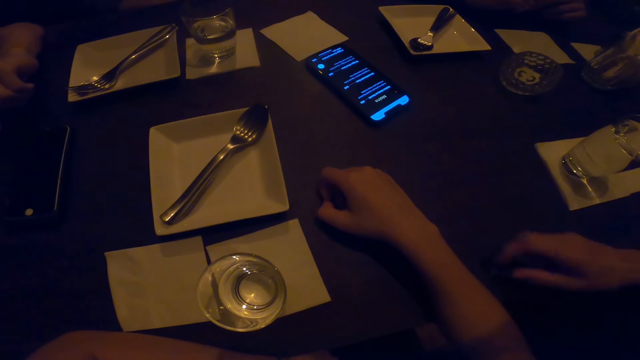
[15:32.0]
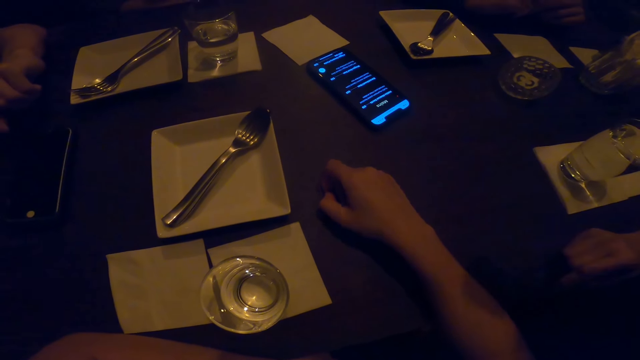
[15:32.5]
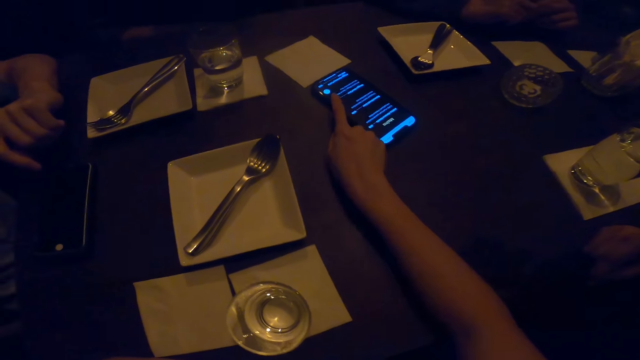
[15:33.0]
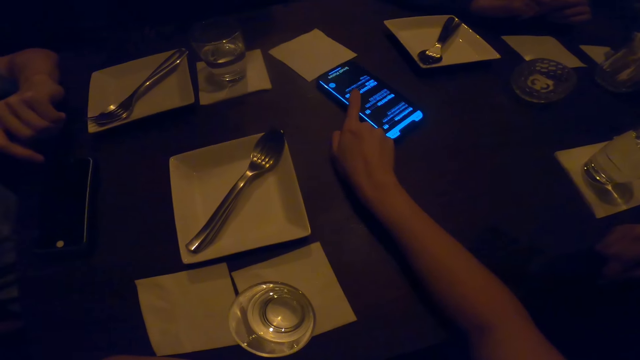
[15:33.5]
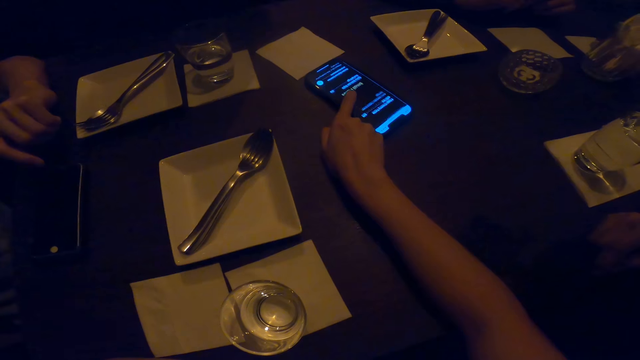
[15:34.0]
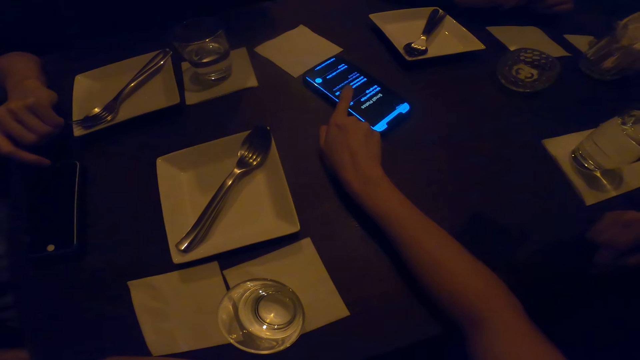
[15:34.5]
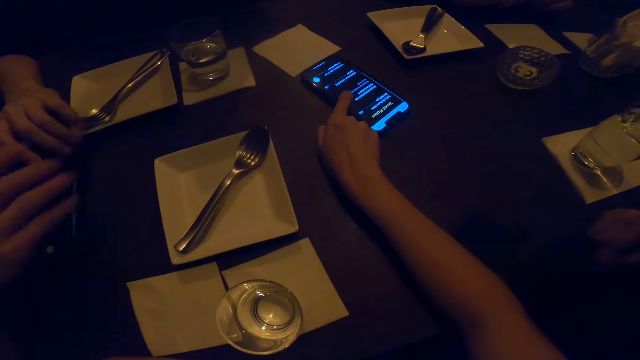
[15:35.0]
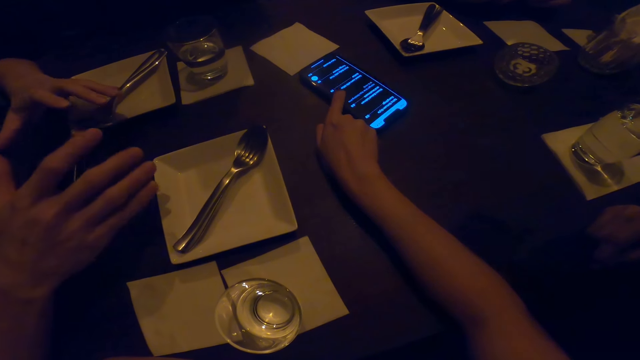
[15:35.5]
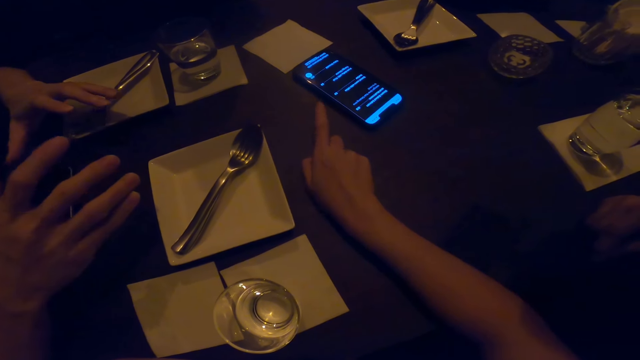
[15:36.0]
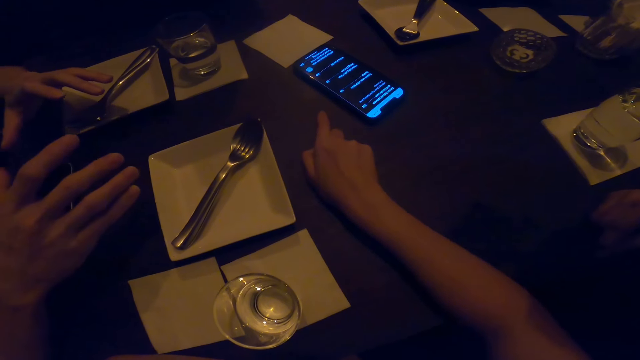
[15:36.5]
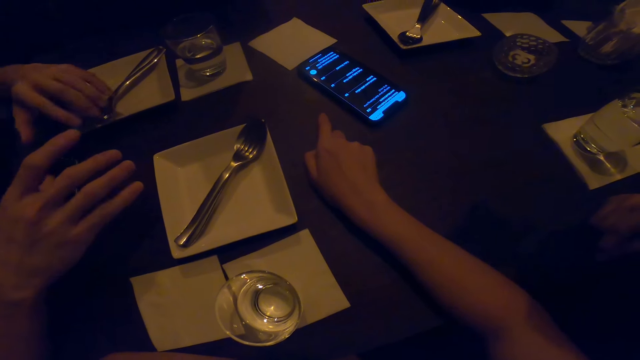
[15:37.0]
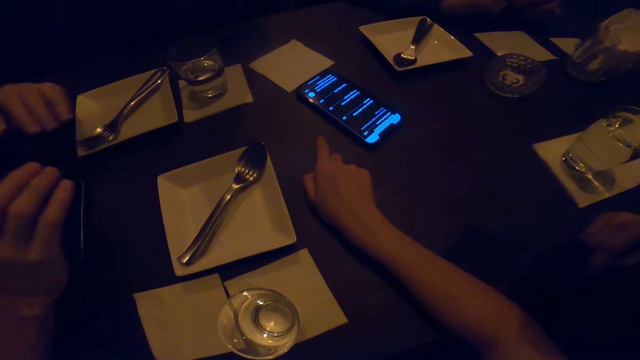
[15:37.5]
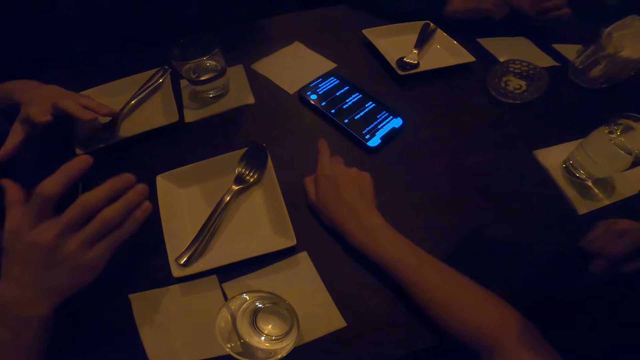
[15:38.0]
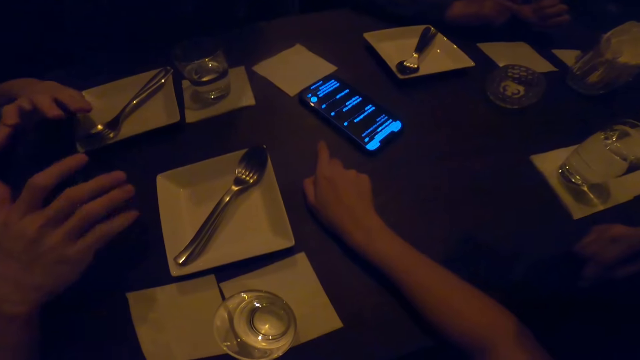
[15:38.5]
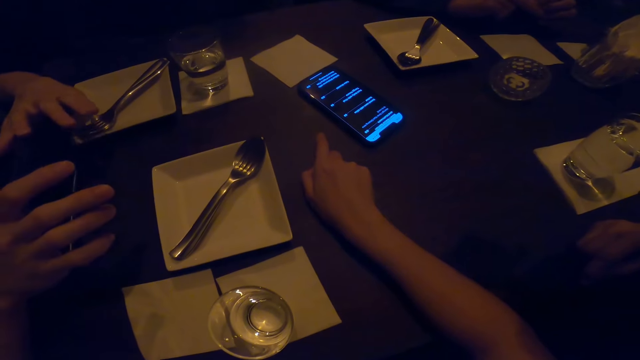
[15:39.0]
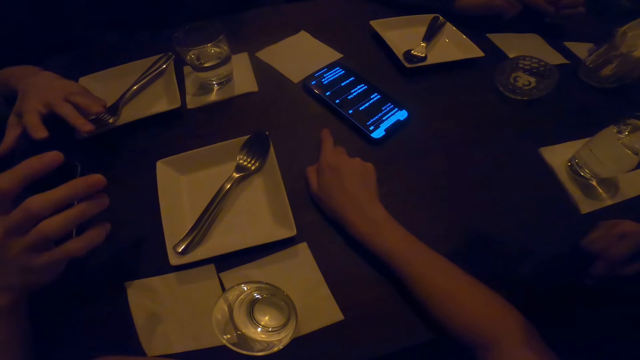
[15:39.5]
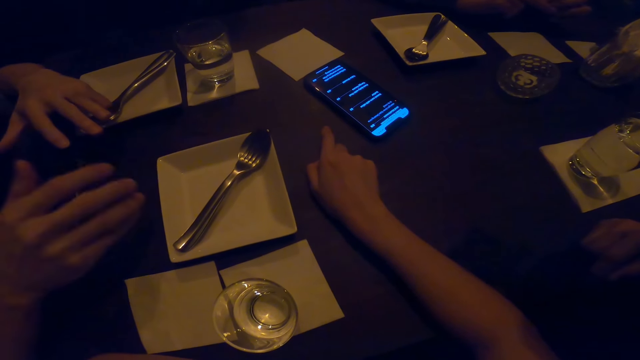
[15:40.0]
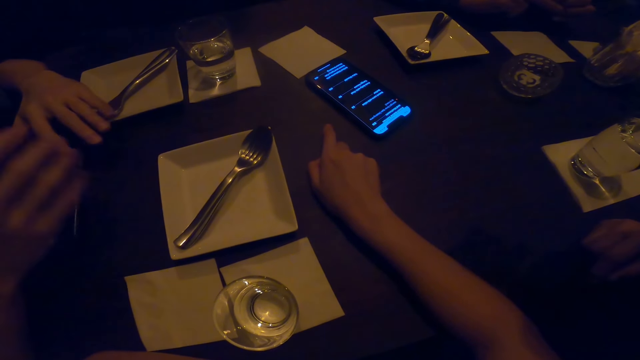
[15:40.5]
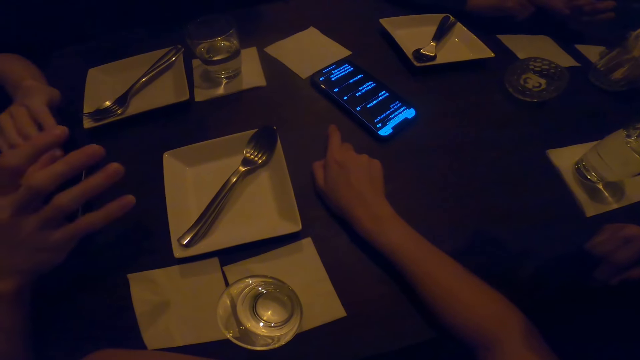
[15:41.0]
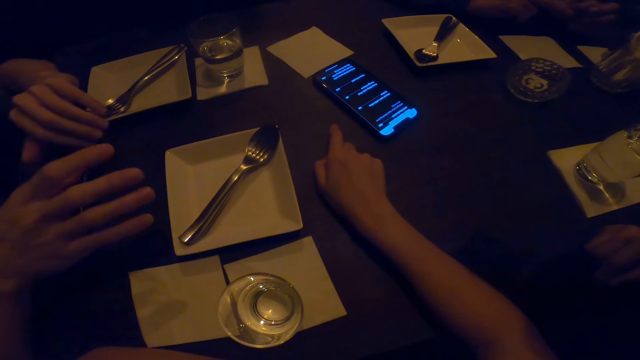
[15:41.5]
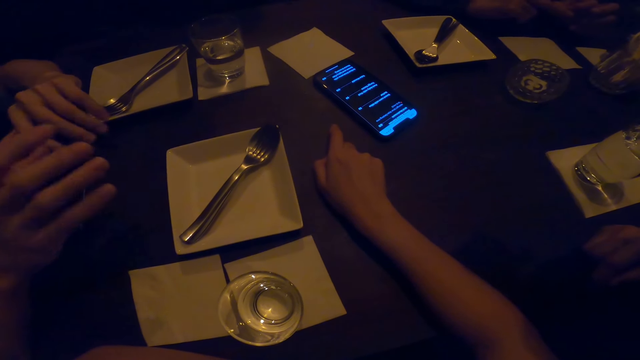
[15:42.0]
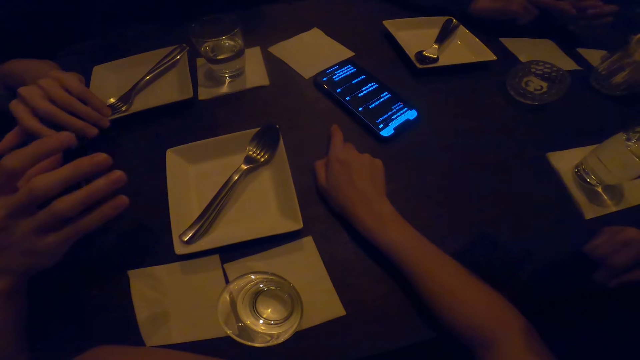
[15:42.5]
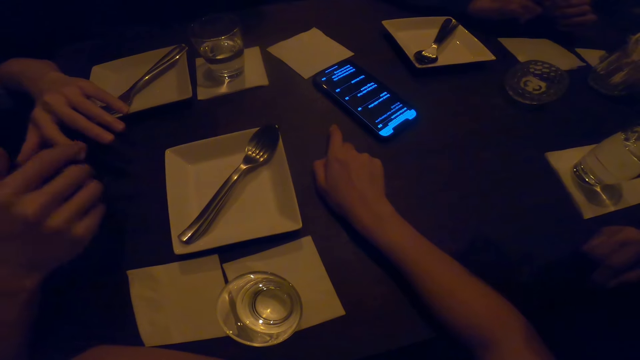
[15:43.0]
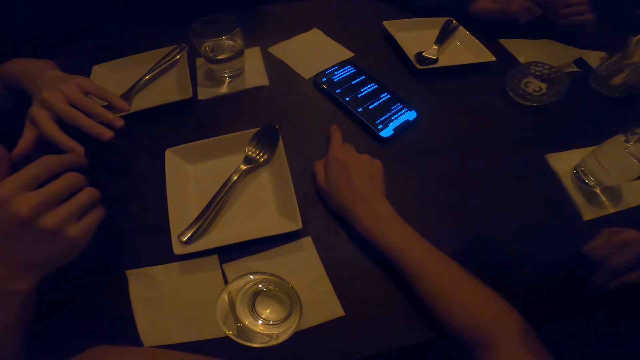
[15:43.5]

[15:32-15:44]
The camera wearer stares at the mobile phone. A person moves a hand from the phone. The camera wearer touches the phone. They use the mobile phone. Another person interacts while moving hands. The camera wearer interacts with the friends.

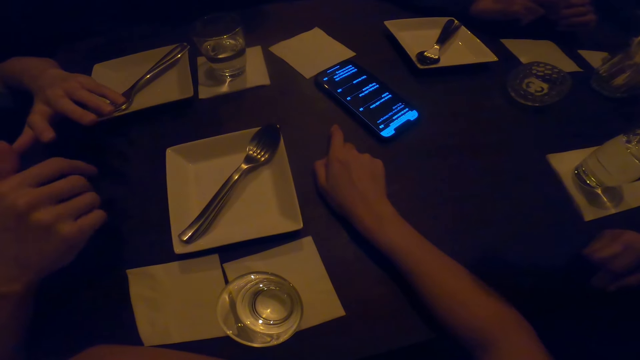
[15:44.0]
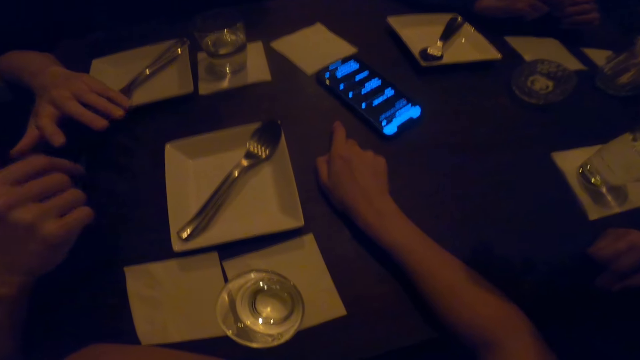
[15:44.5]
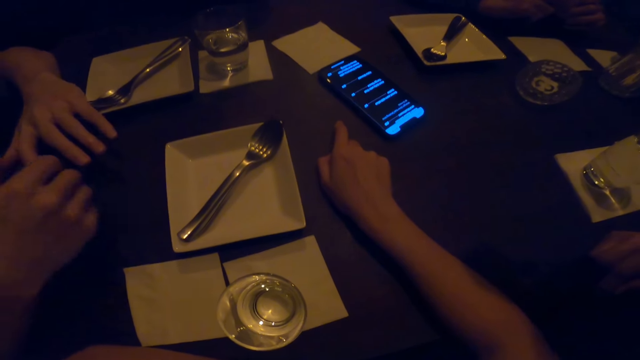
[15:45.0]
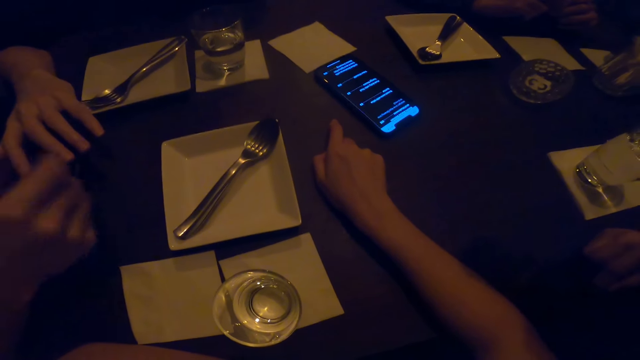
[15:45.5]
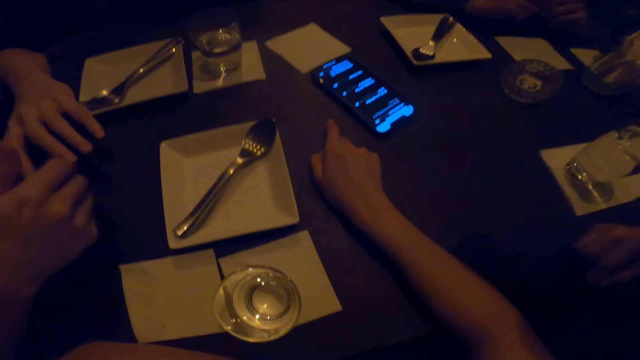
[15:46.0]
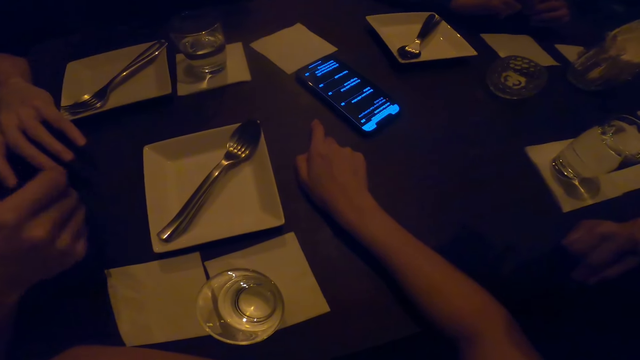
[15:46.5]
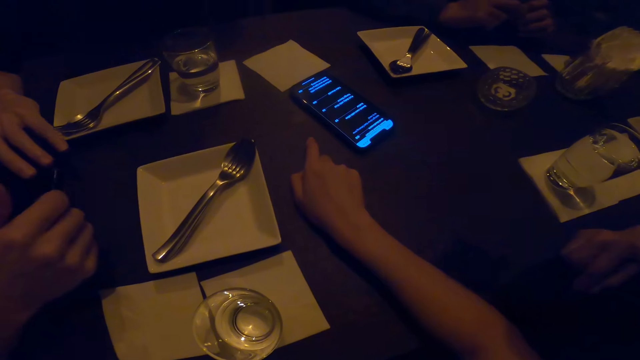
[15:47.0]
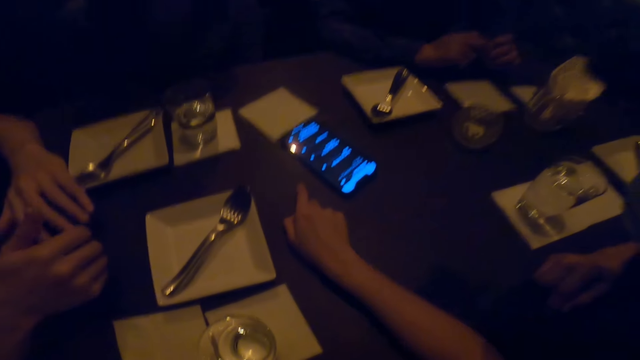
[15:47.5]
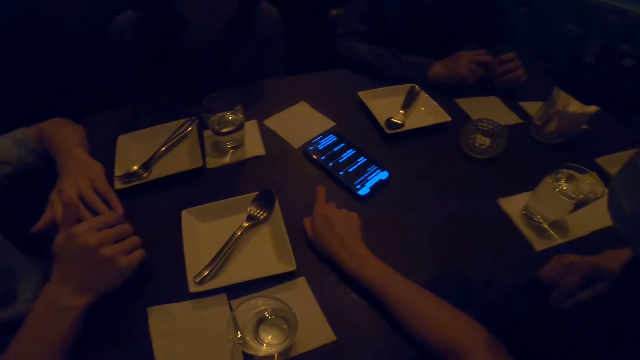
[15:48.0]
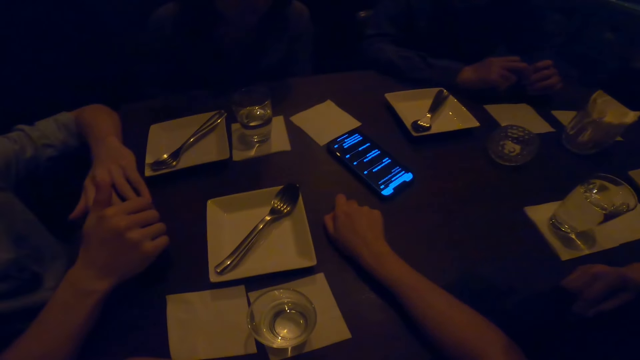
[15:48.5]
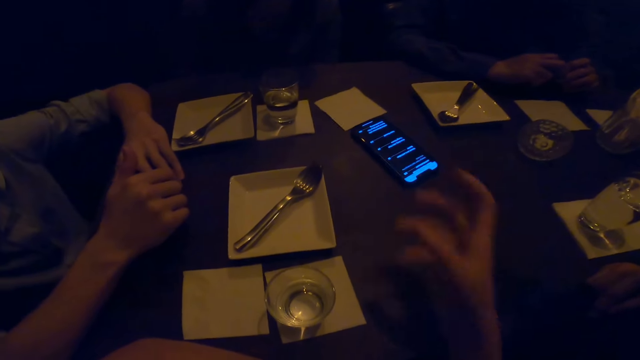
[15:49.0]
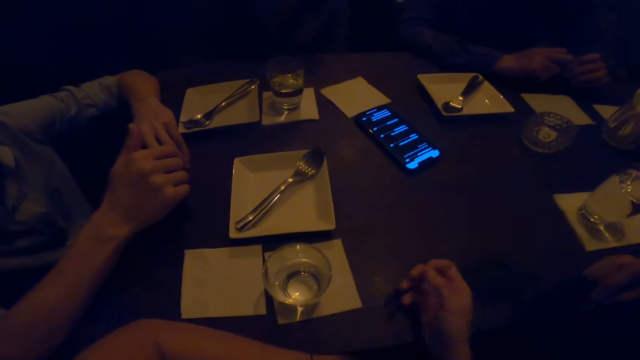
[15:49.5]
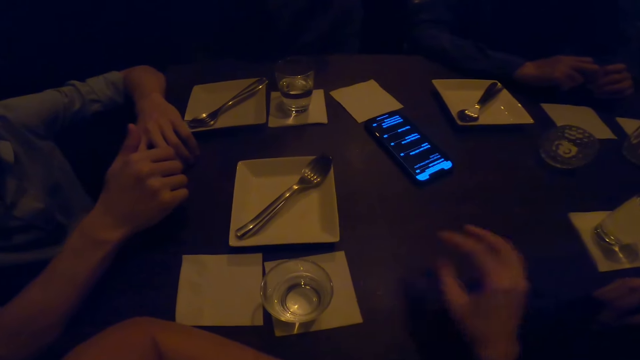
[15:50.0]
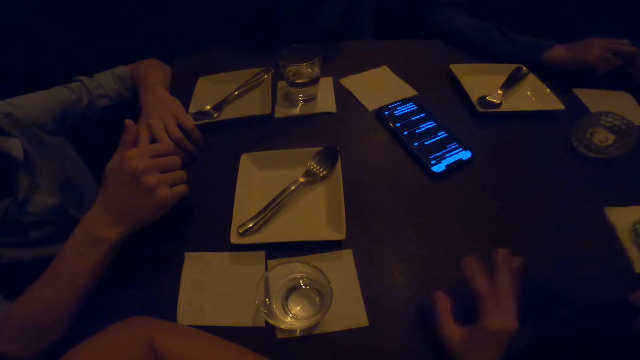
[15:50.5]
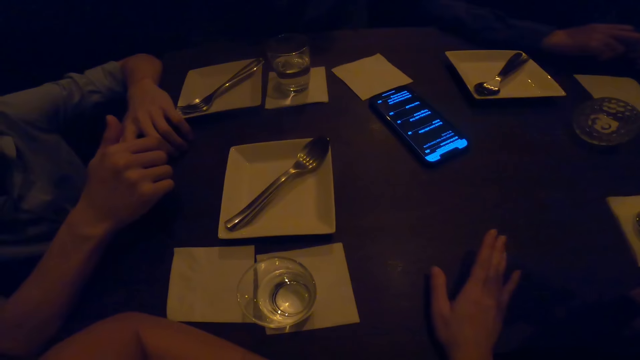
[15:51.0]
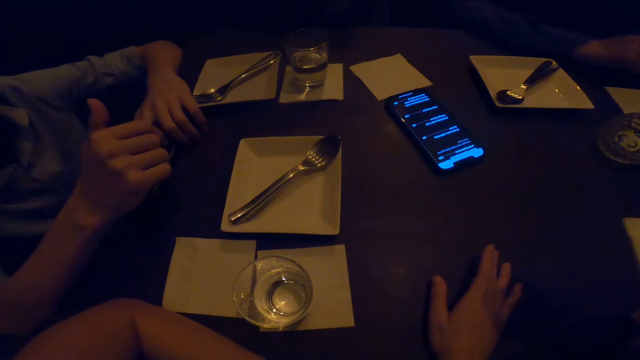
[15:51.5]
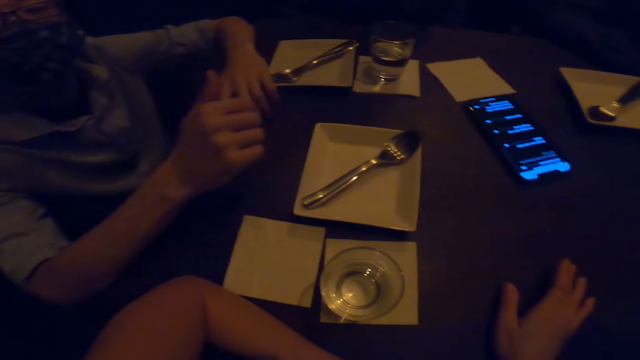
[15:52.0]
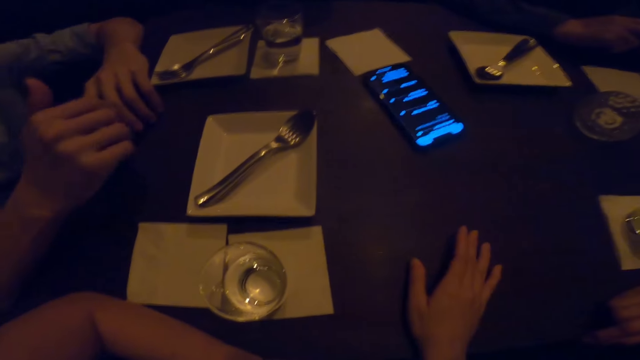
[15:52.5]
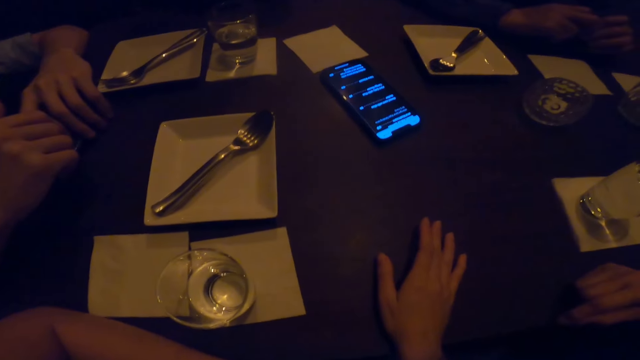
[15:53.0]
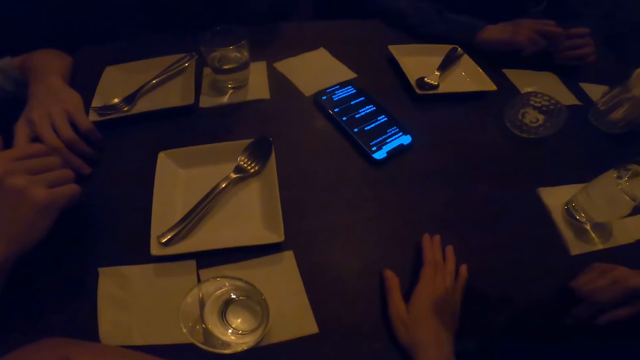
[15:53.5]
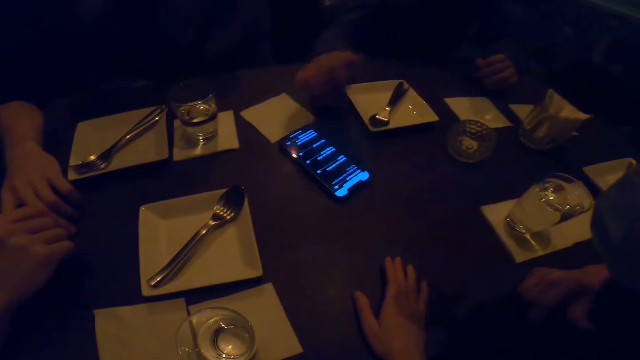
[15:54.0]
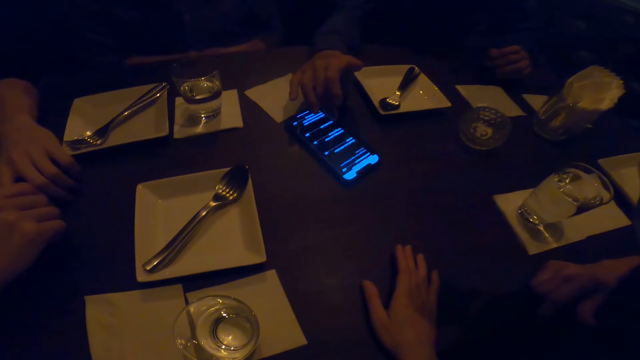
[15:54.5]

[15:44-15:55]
The camera wearer interacts while moving hands. A person interacts while moving hands. Another person touches the phone.
